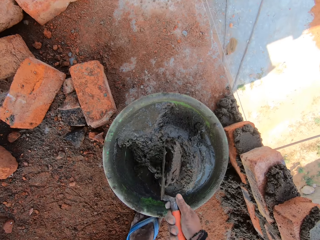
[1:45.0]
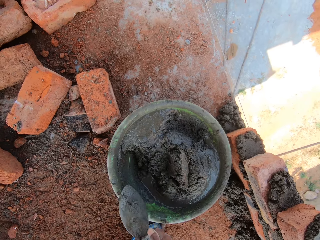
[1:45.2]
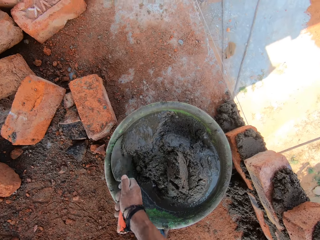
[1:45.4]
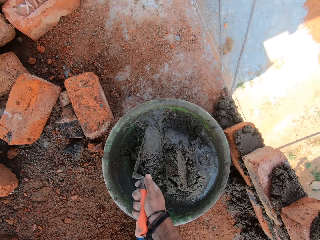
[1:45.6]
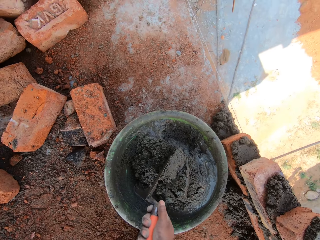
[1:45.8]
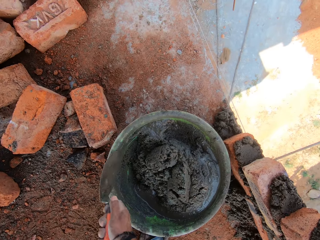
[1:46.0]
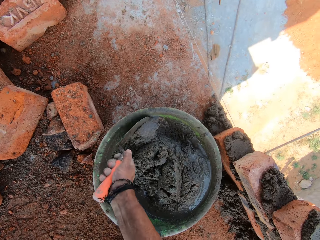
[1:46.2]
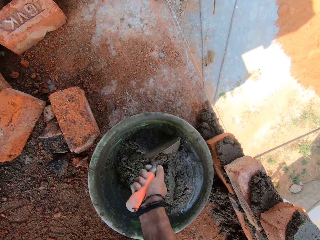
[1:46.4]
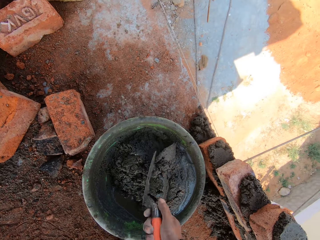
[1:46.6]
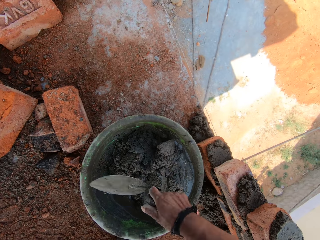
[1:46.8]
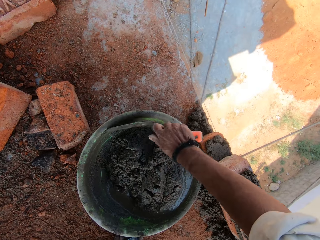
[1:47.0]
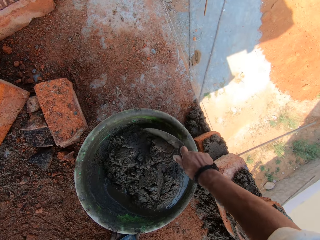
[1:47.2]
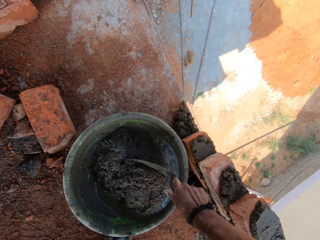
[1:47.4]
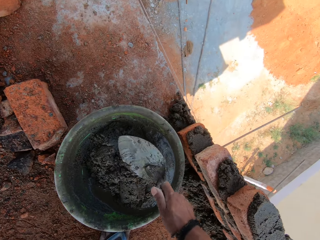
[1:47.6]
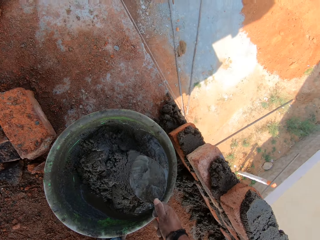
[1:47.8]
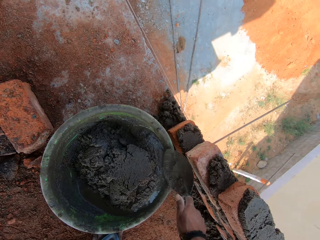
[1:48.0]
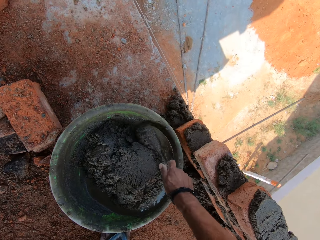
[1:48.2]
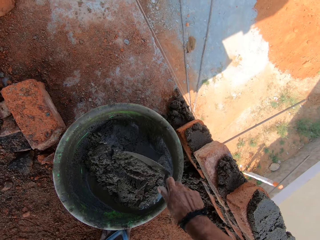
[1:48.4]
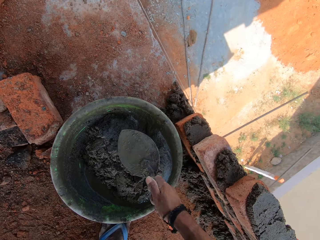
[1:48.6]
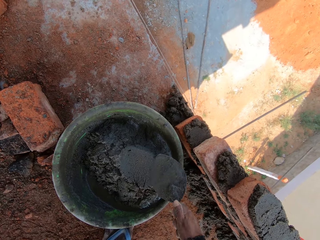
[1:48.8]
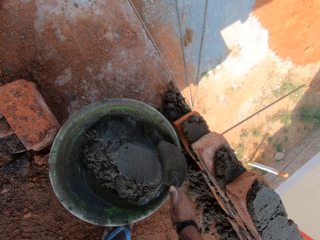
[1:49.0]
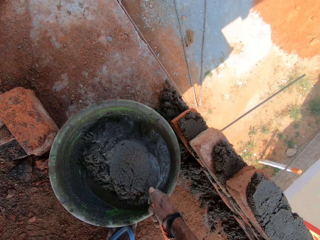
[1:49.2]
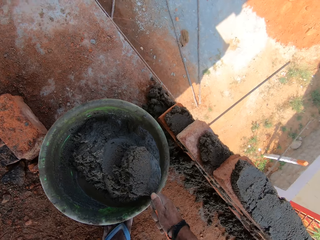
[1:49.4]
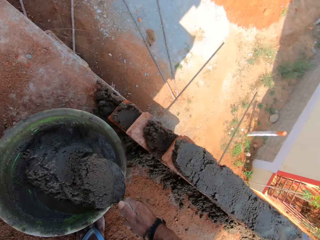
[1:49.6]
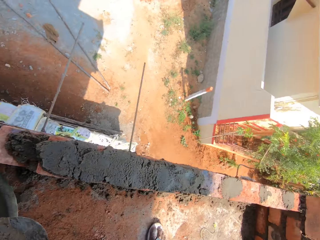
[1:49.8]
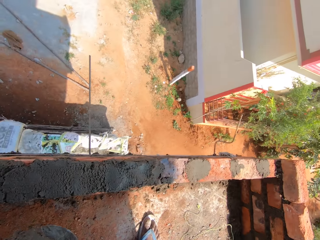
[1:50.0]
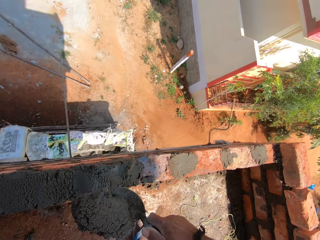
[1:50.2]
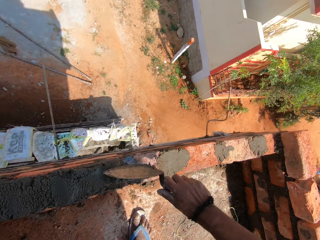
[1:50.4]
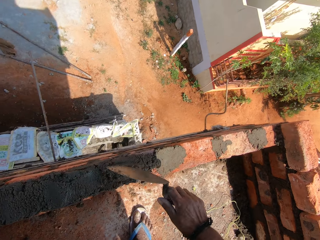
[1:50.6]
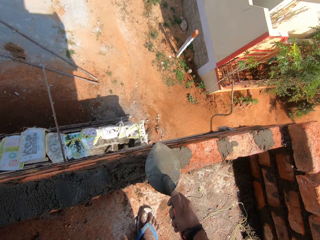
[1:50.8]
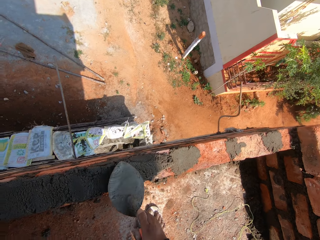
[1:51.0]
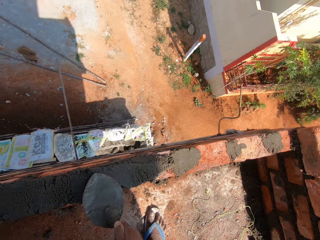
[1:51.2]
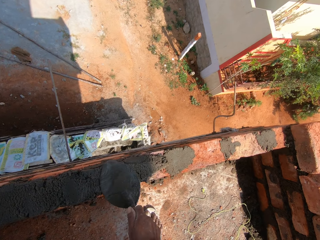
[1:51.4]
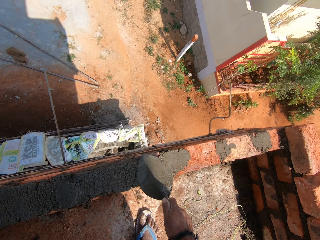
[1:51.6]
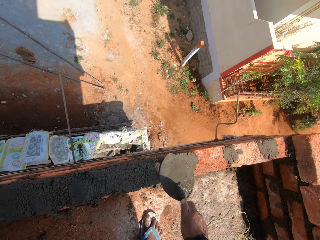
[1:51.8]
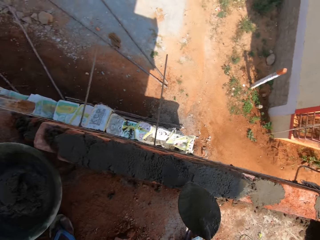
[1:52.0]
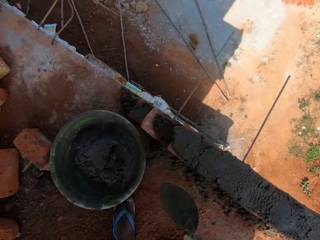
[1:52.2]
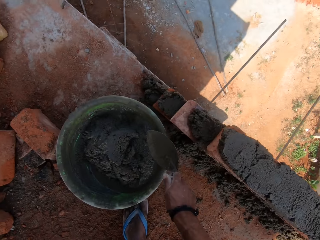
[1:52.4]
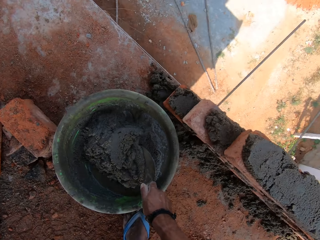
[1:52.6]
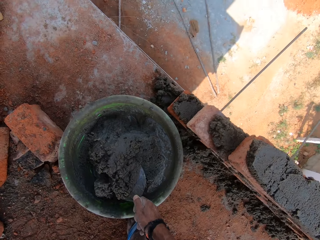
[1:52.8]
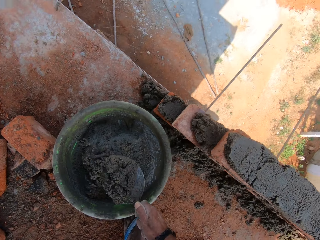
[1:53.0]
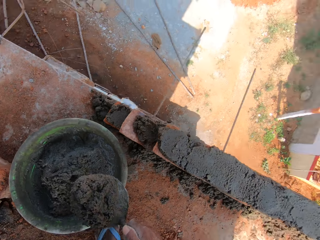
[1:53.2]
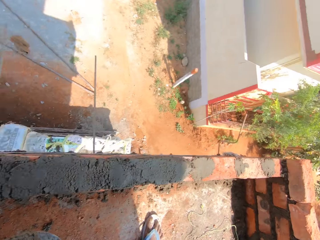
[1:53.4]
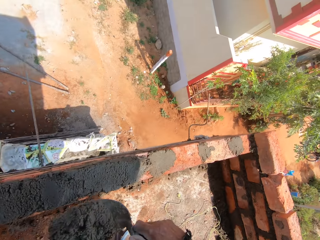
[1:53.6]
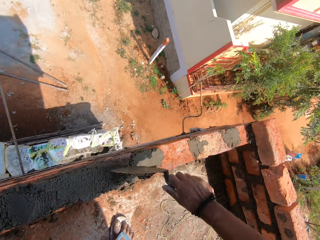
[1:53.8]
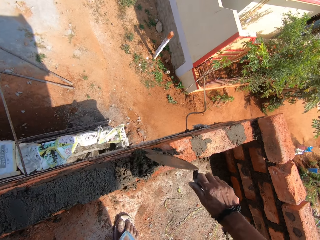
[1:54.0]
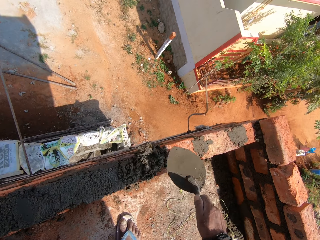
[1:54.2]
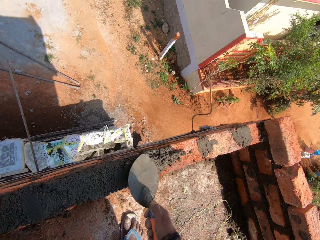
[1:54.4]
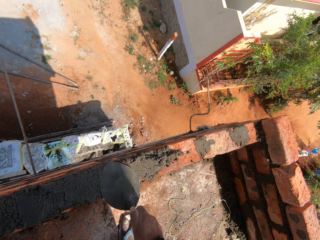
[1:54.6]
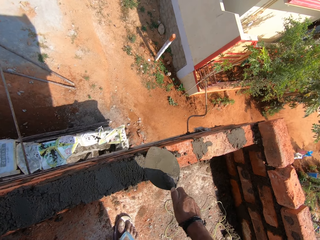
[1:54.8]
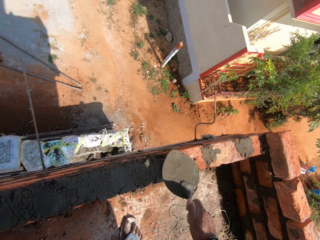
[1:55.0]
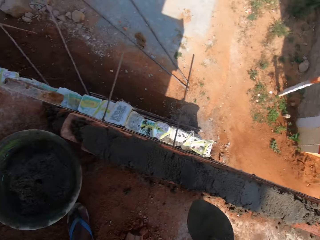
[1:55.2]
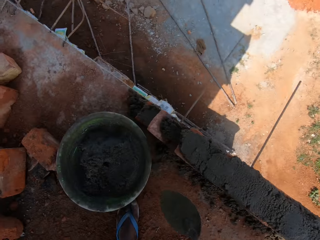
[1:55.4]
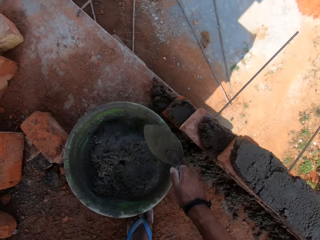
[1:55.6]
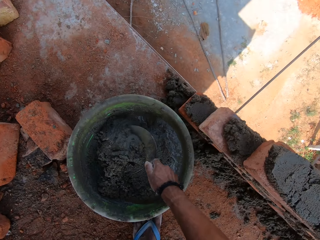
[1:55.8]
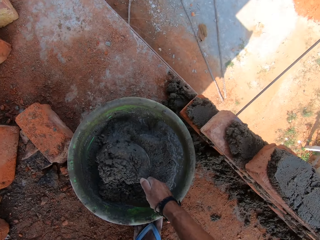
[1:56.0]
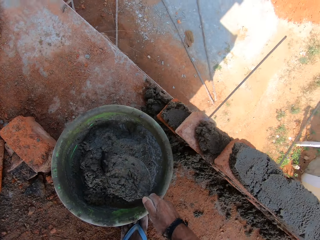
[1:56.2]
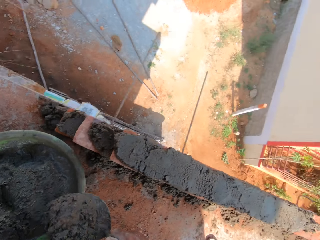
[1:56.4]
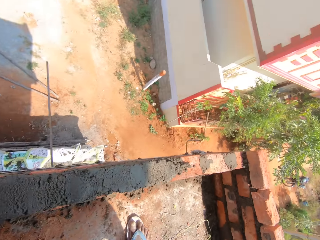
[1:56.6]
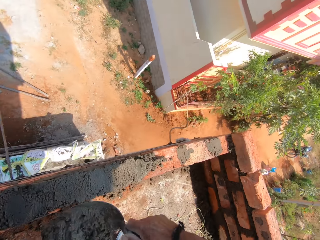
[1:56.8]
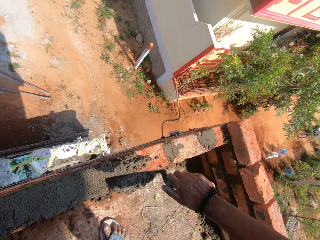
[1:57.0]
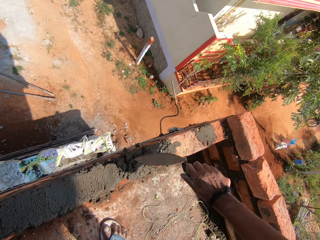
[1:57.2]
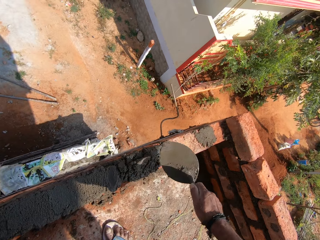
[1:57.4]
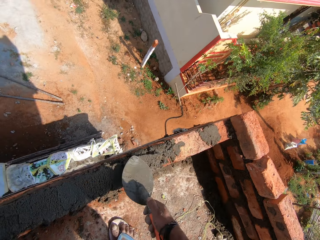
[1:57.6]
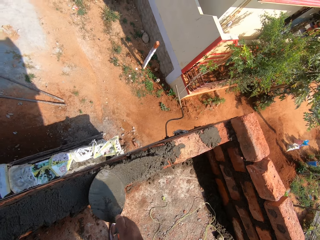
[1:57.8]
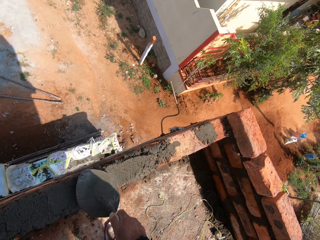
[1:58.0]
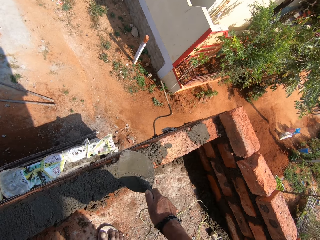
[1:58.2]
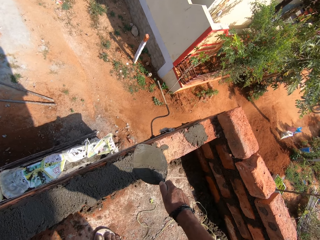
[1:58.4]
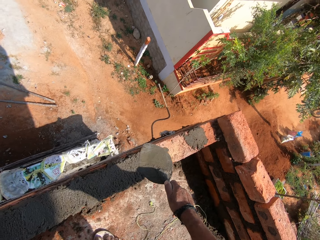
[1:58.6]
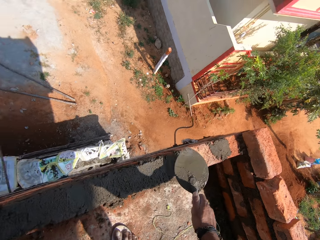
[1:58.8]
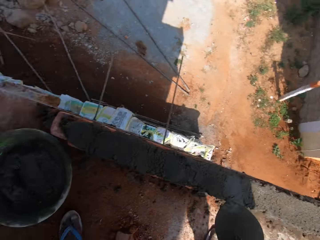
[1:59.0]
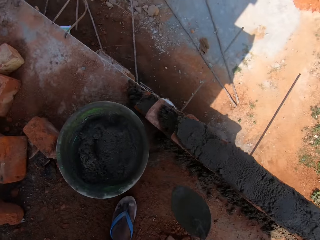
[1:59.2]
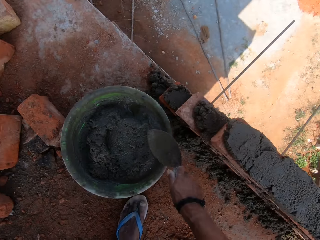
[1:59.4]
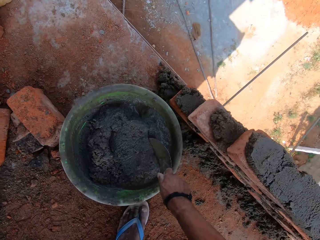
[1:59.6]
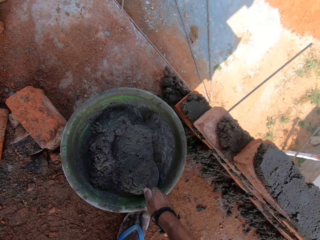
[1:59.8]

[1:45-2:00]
The camera wearer picks up plaster with a trowel. They put the plaster on the block with the trowel. They smear the plaster on the block with the trowel. They pick up plaster with the trowel. They put the plaster on the block with the trowel. They smear the plaster on the block with the trowel. They pick up plaster with the trowel. They put the plaster on the block with the trowel. They smear the plaster on the block with the trowel.

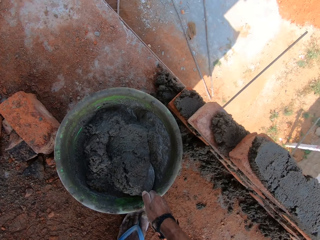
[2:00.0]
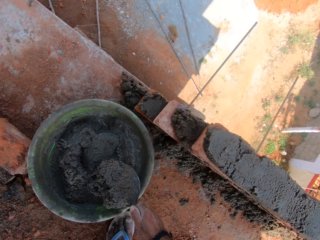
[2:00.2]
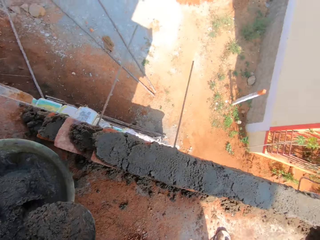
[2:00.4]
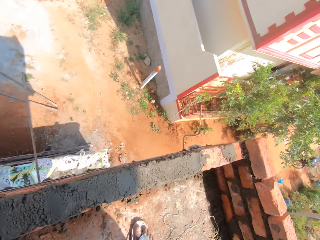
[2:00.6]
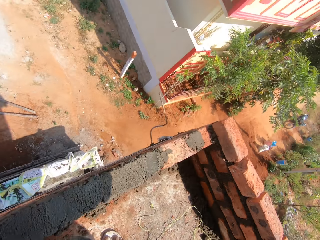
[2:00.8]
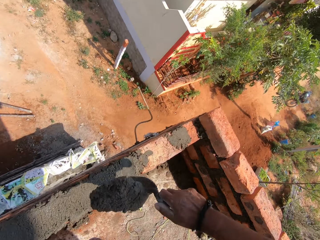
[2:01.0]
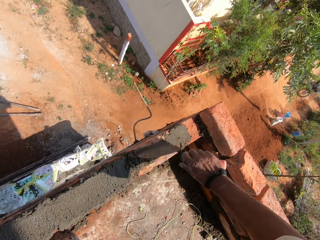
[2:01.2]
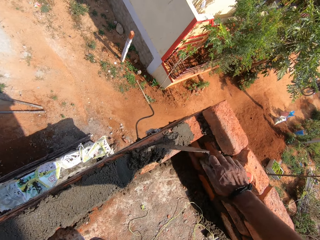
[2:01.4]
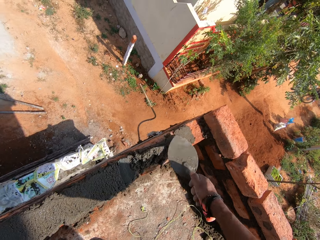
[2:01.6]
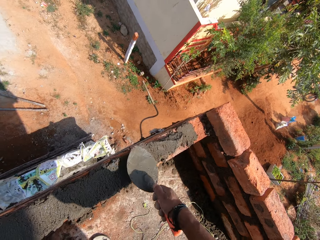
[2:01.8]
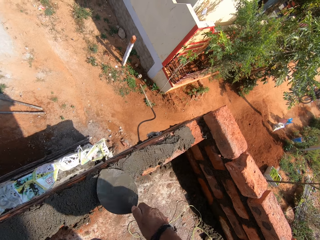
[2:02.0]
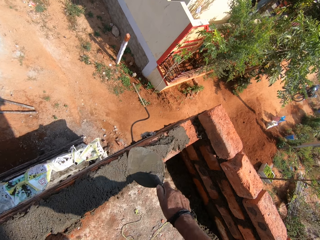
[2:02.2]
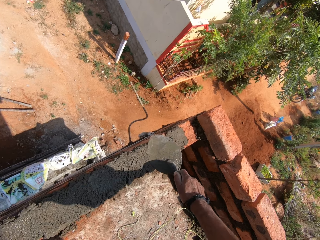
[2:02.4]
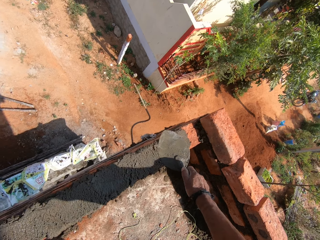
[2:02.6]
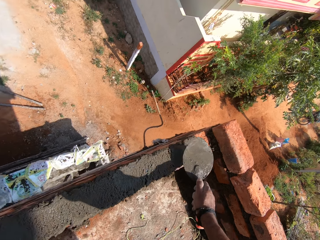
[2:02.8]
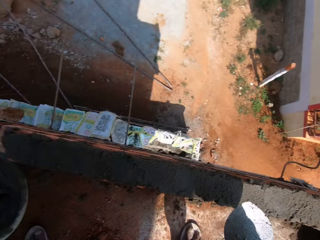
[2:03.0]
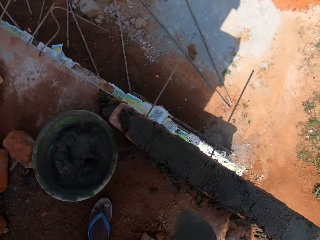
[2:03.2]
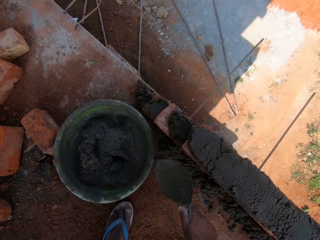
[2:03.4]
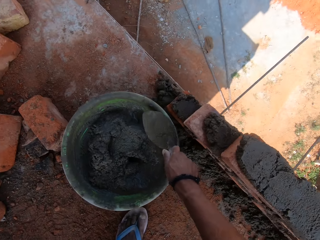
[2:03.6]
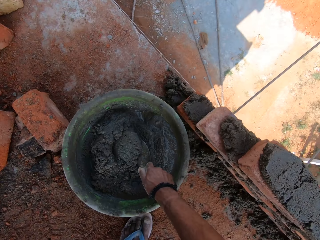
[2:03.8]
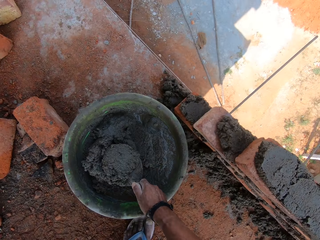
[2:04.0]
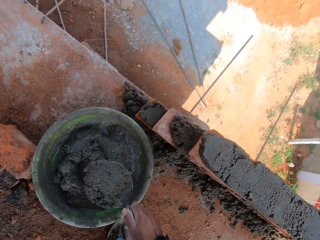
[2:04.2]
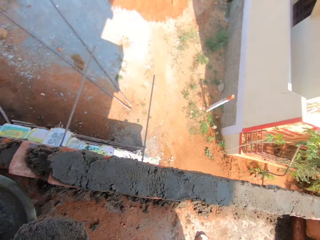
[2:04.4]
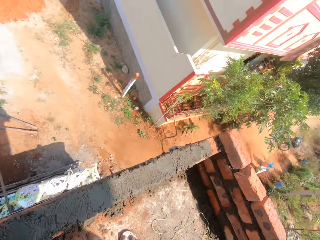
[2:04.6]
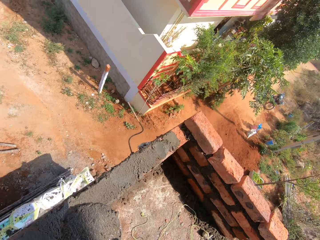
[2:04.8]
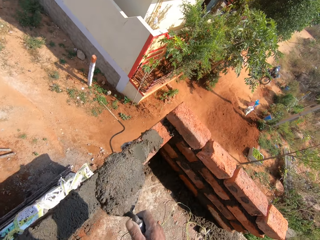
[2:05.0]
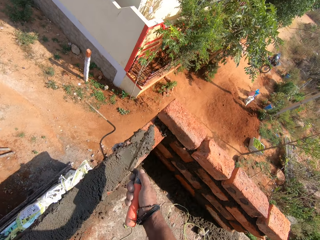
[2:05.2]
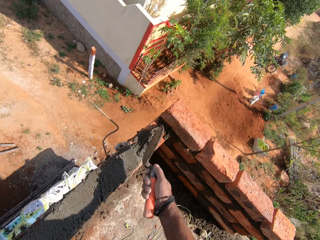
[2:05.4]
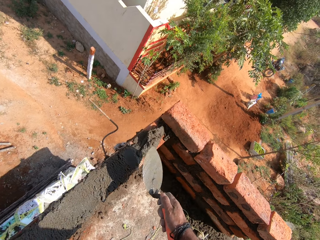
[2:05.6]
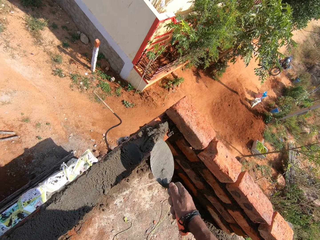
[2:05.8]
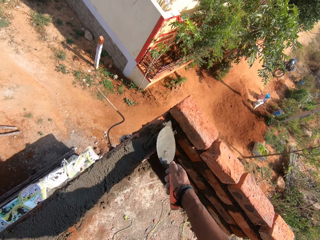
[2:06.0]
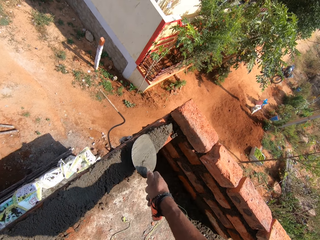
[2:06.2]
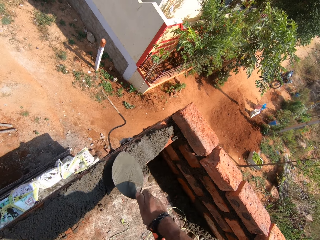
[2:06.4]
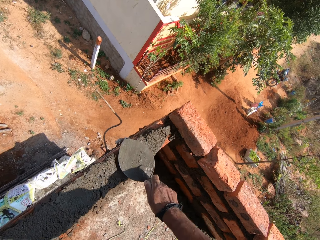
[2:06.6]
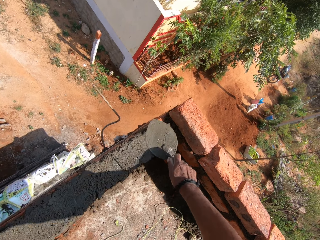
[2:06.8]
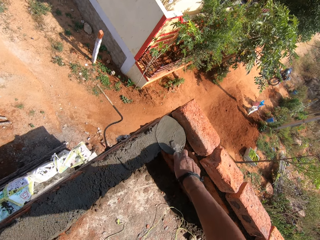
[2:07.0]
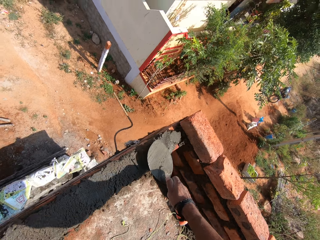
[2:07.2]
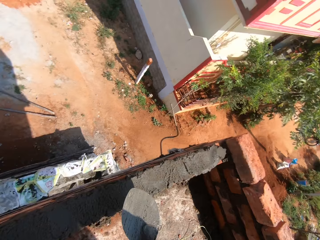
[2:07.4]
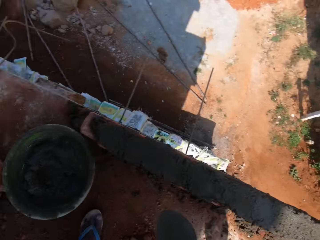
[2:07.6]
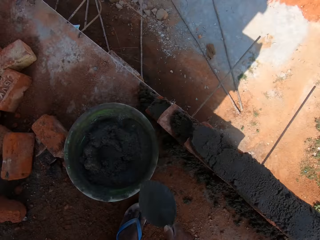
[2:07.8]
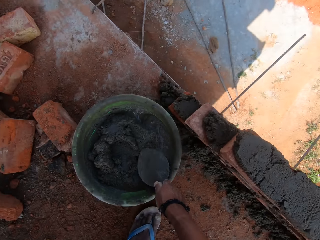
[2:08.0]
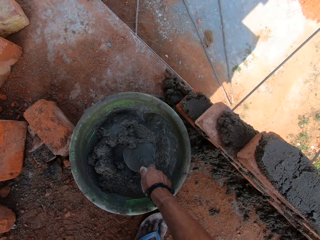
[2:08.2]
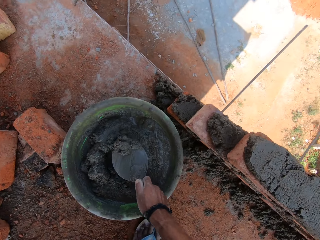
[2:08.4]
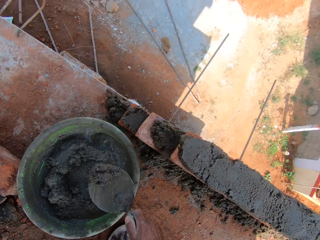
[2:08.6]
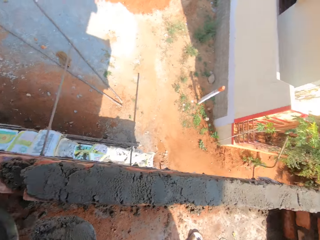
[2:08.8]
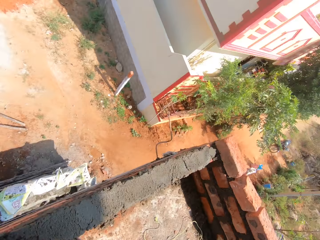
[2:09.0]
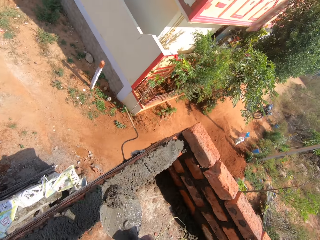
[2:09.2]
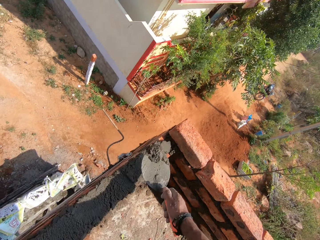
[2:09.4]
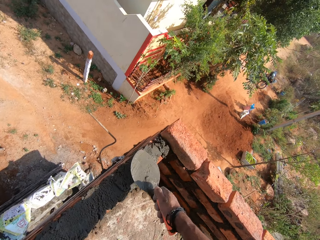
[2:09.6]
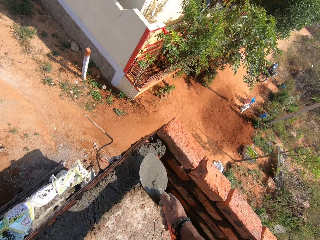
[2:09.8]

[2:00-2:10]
The camera wearer picks up plaster with a trowel. They put the plaster on the block with the trowel. They smear the plaster on the block with the trowel. They pick up plaster with the trowel. They put the plaster on the block with the trowel. They smear the plaster on the block with the trowel. They pick up cement with the trowel.
